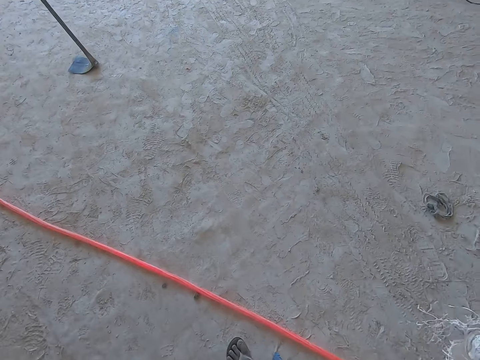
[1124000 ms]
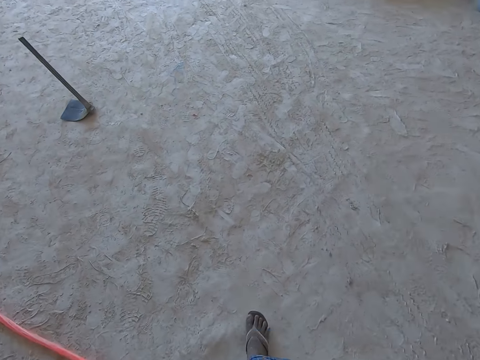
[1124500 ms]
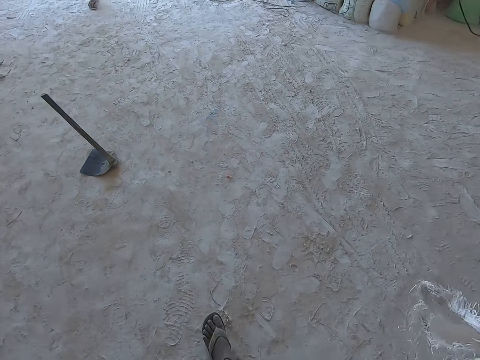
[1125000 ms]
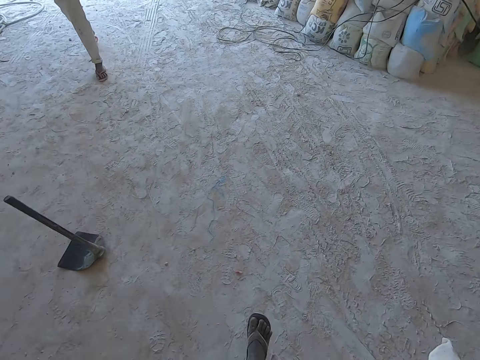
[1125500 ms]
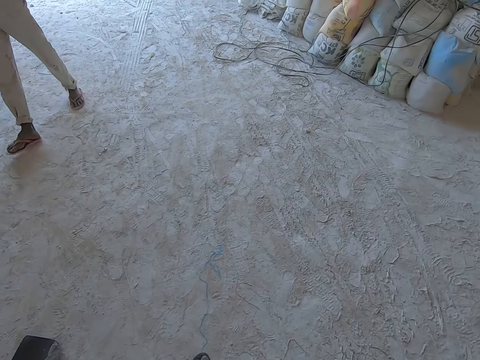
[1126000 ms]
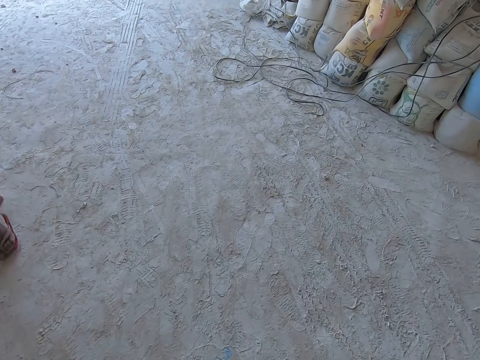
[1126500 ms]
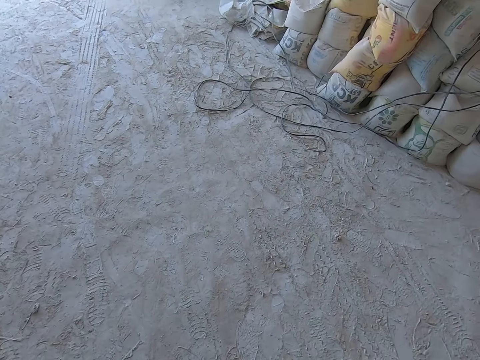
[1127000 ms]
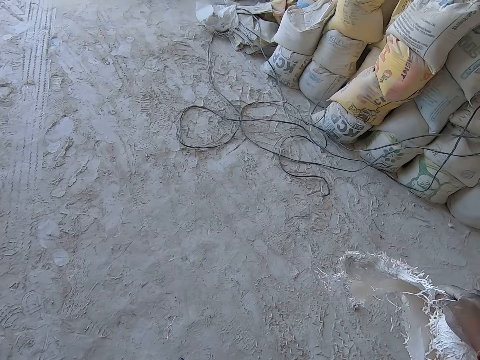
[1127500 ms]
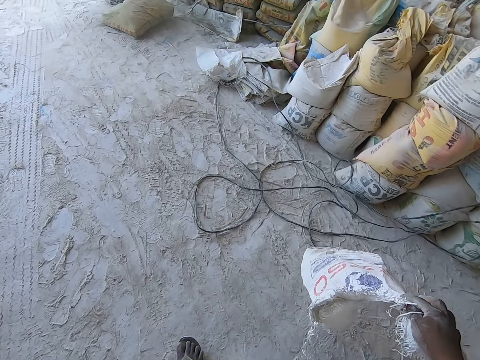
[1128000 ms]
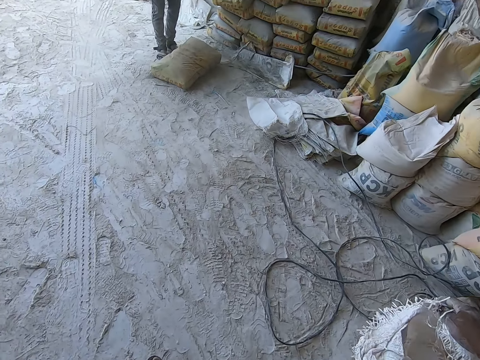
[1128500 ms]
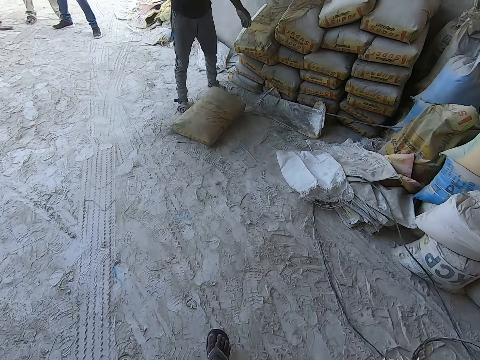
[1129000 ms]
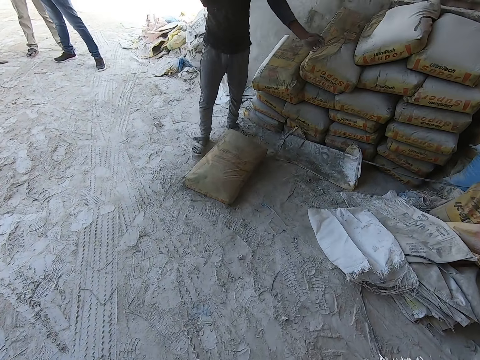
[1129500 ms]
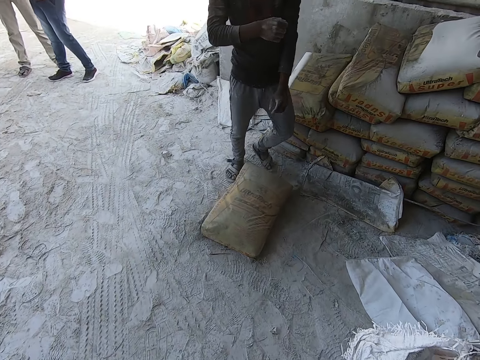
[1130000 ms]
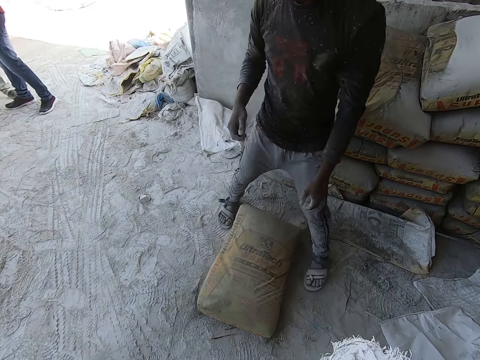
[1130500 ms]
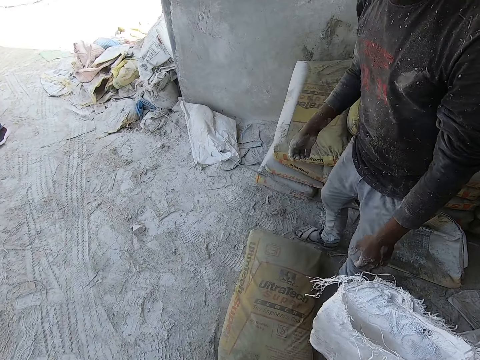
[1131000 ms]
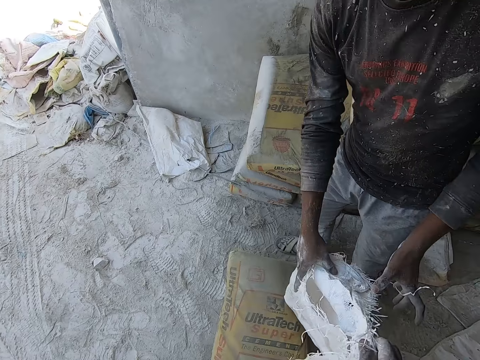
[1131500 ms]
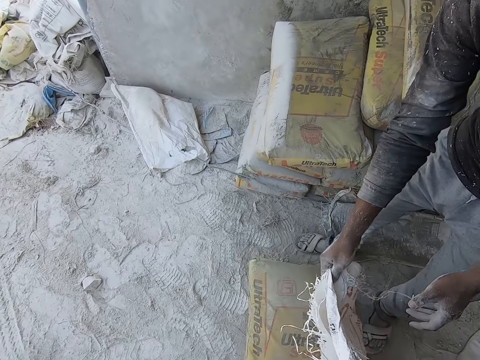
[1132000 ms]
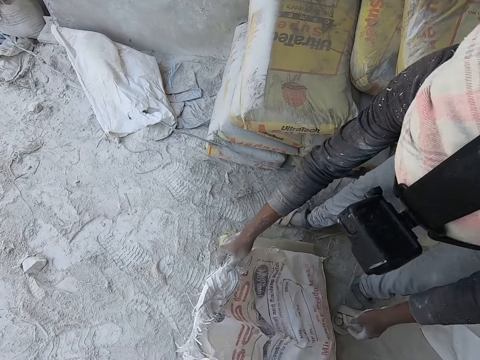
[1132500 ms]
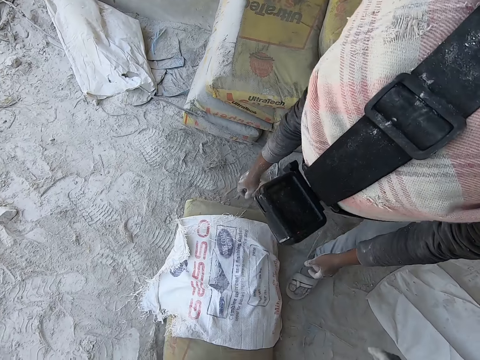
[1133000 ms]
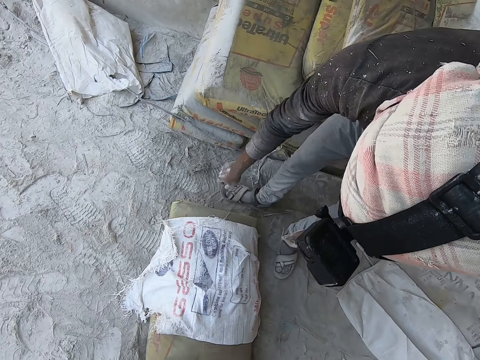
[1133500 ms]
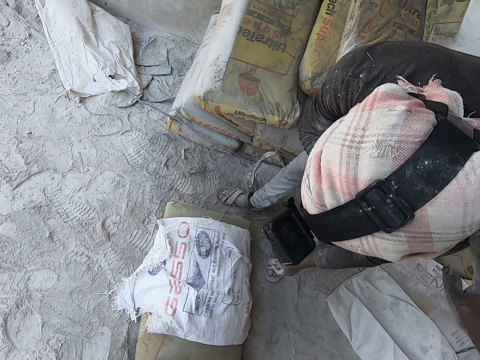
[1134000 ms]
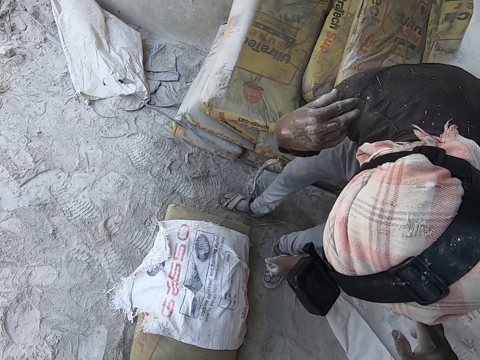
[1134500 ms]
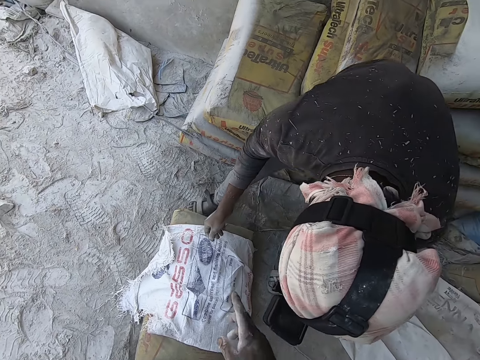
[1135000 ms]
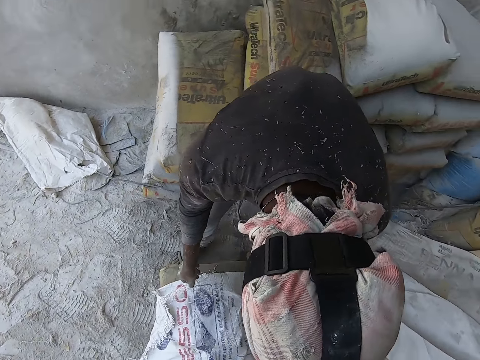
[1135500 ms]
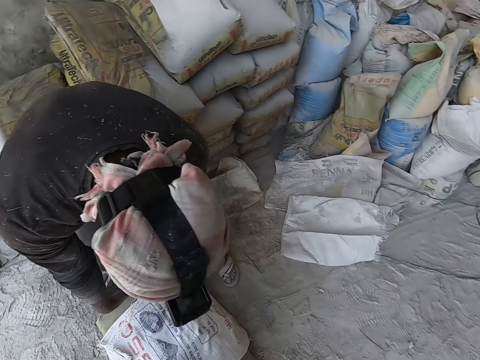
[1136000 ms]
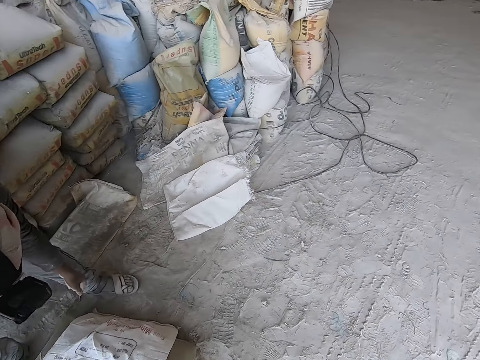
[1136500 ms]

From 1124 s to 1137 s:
The camera wearer interacts with a man beside the heap of cement sacks. He passes the empty sack in his right hand to the man. The man puts the empty sack in his right hand on a cement sack on the ground. The camera wearer puts the empty sack on the packet of cement.

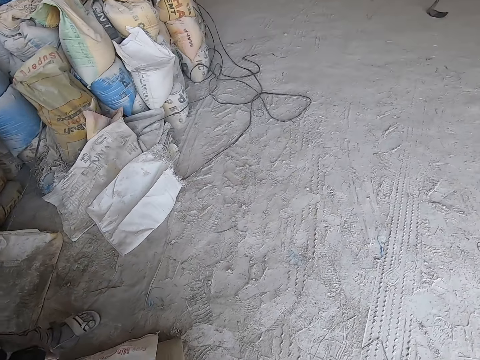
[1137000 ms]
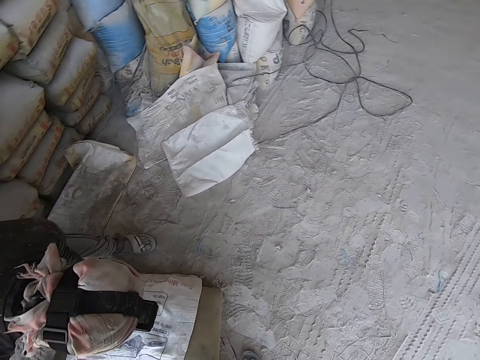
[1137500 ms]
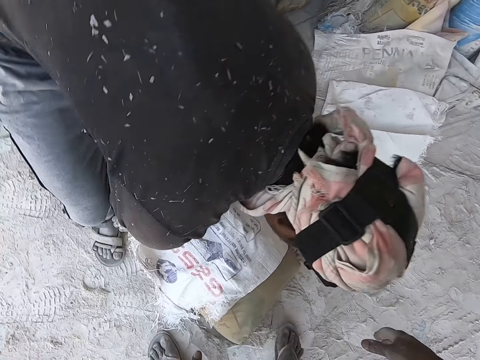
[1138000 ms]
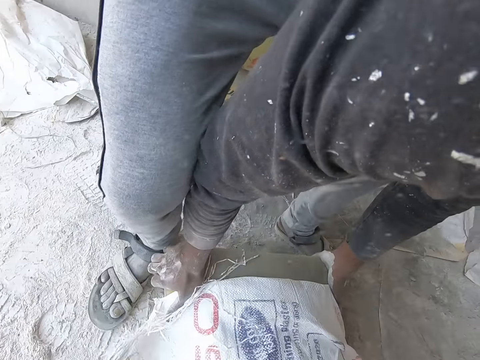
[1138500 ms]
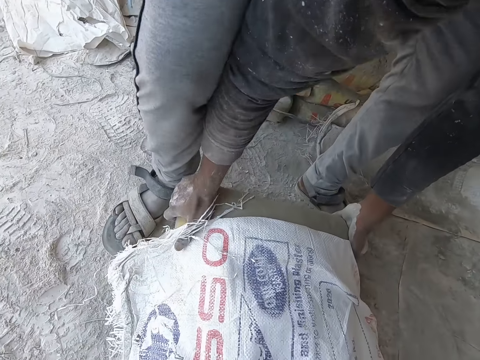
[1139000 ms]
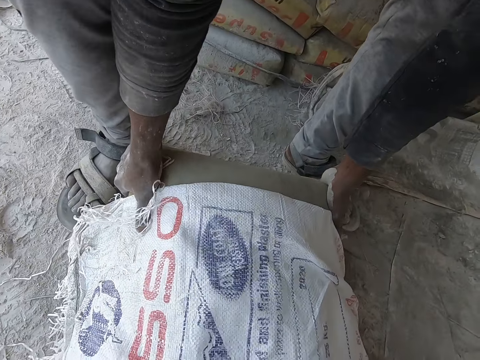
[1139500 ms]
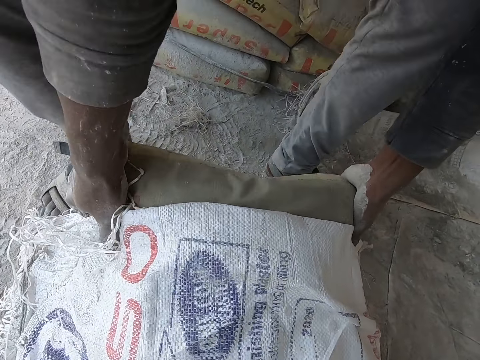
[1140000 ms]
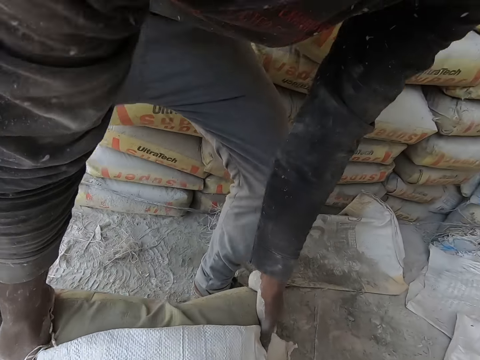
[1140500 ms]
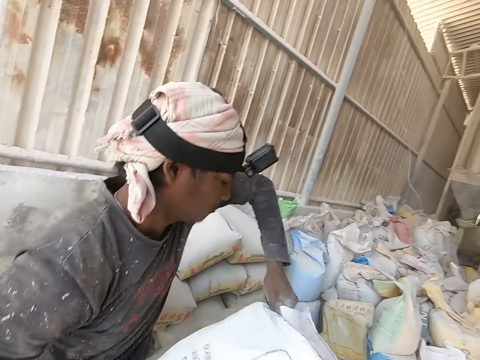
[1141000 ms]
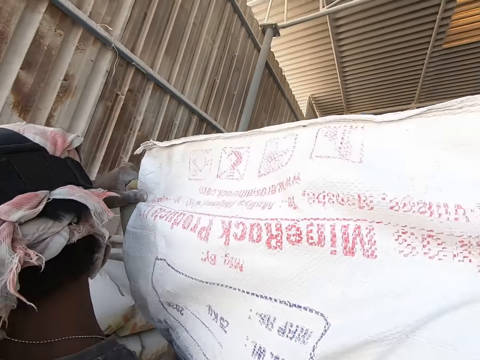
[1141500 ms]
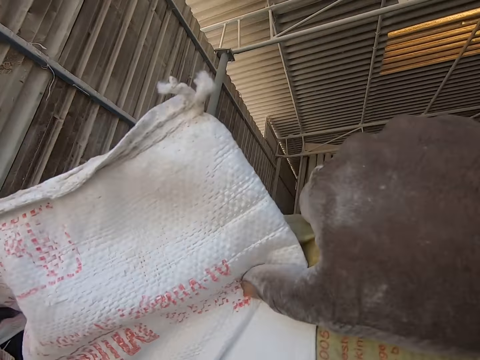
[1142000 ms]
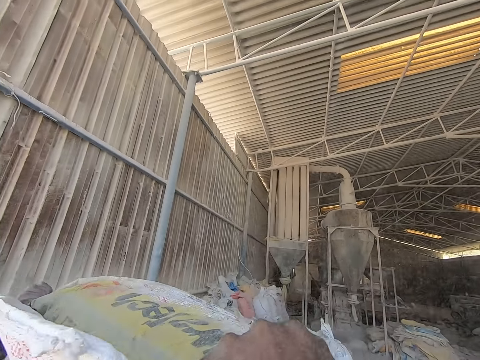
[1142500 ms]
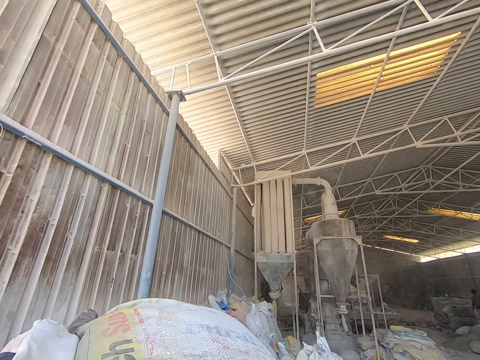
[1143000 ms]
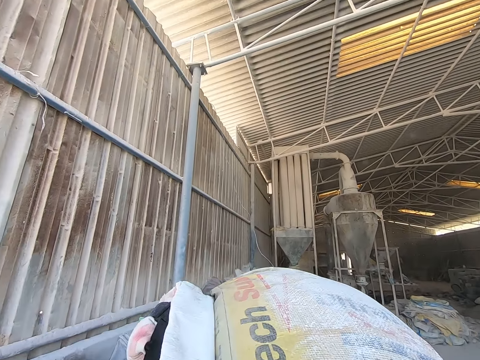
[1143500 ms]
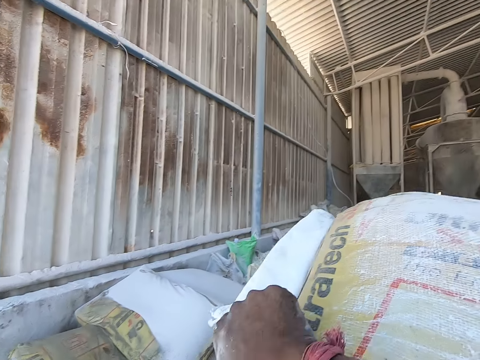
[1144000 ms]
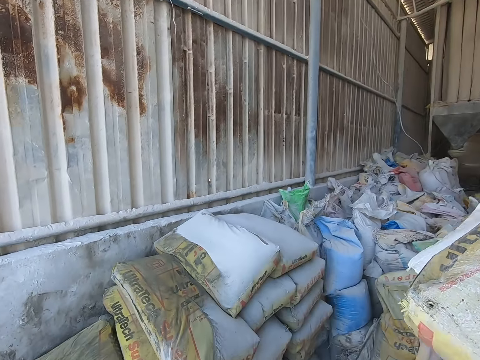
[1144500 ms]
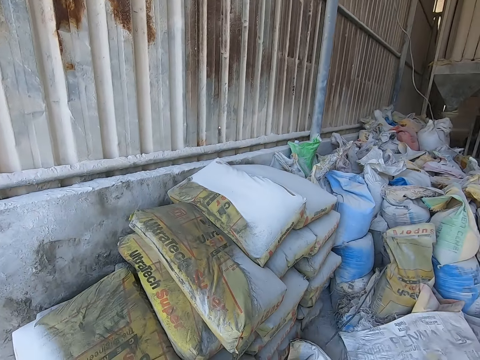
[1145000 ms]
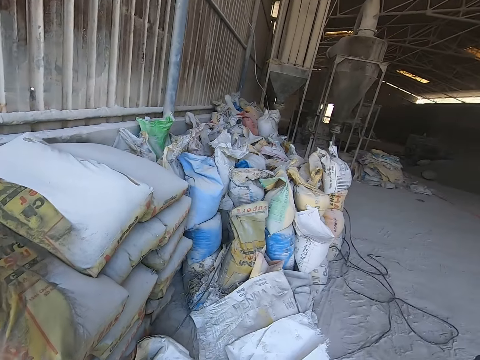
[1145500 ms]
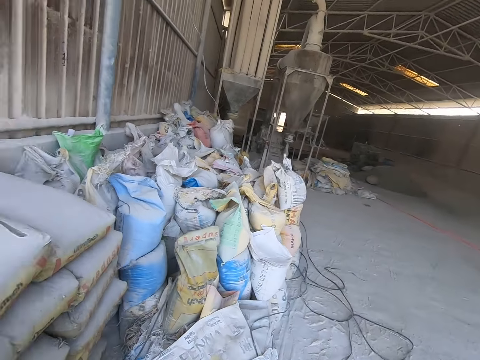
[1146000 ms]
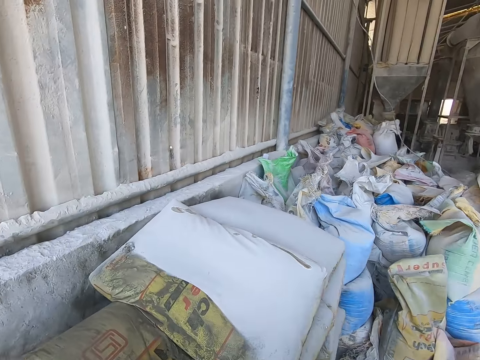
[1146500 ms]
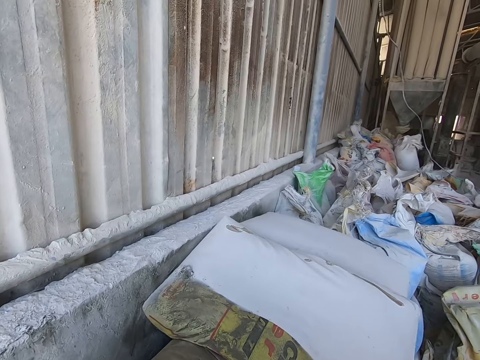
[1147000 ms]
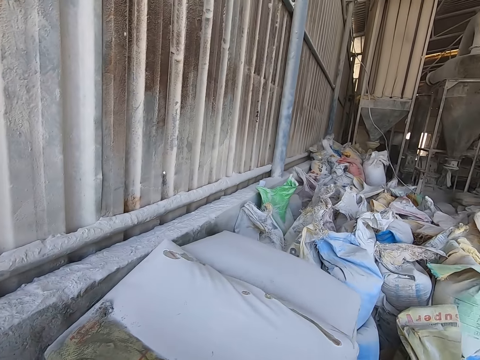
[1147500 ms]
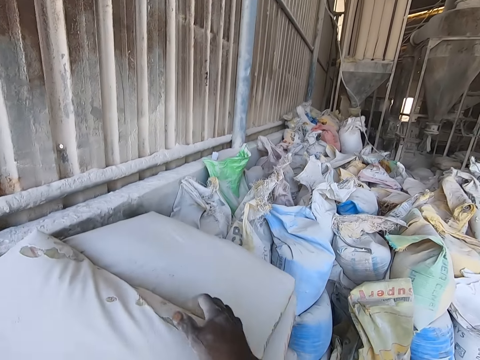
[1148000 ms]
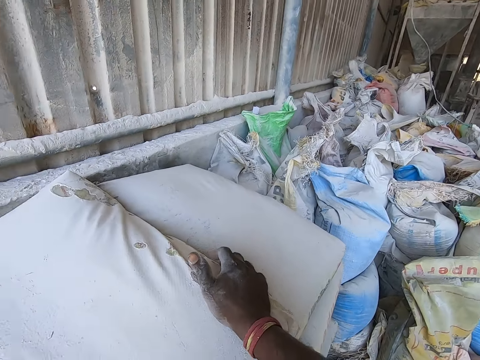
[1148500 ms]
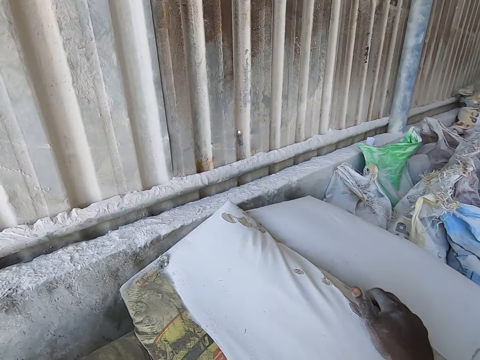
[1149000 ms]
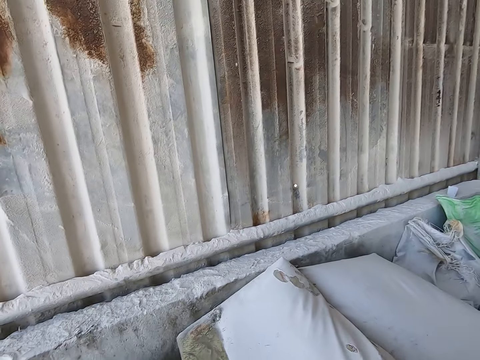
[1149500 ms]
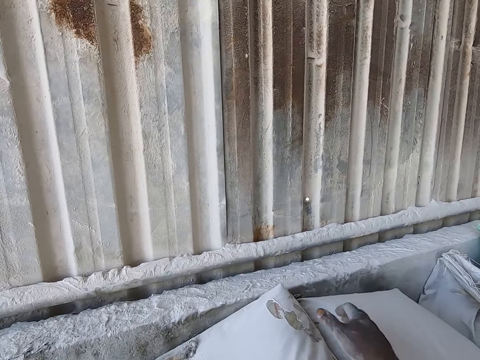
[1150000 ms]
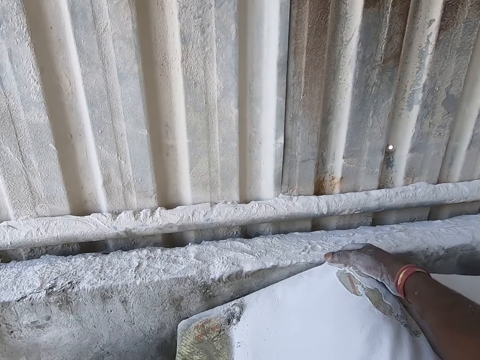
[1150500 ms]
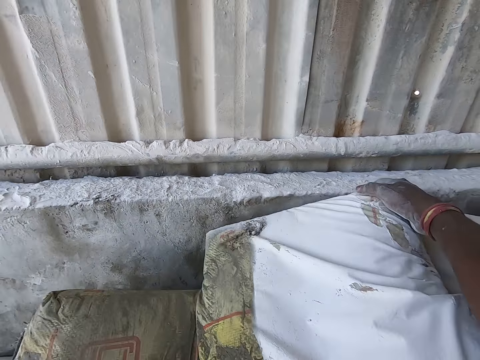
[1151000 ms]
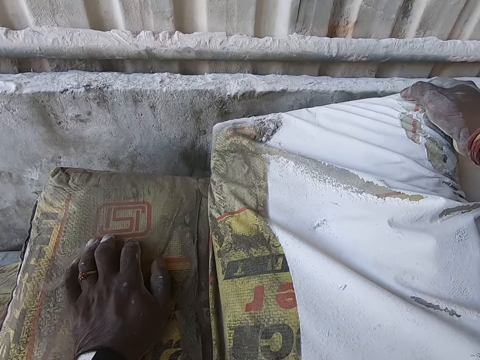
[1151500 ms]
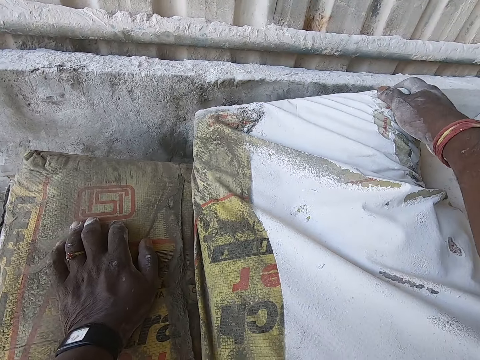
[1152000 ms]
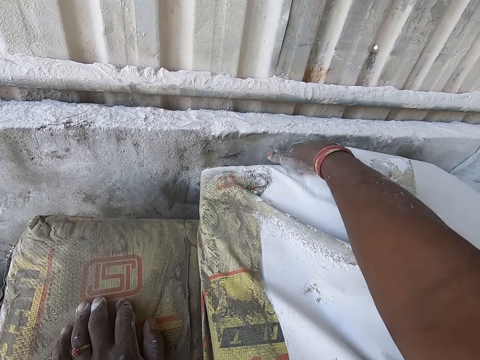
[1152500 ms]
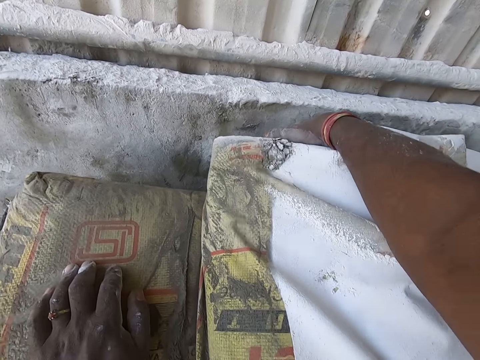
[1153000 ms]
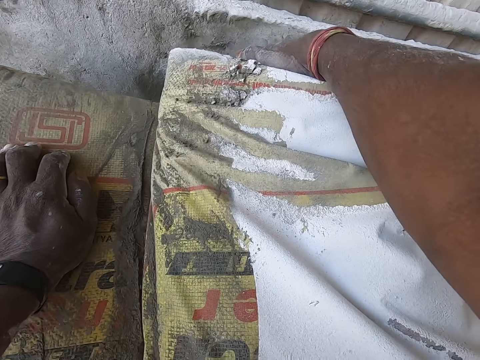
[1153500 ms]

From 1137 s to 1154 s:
The camera wearer lifts the cement sack from the ground alongside a man with both hands. He helps the man with the sack to his shoulders with both hands. He puts the cement on the back of the man. He places his right hand on a cement sack. He moves the packet of sand. He drags the cement sack to the ground with his right hand.
